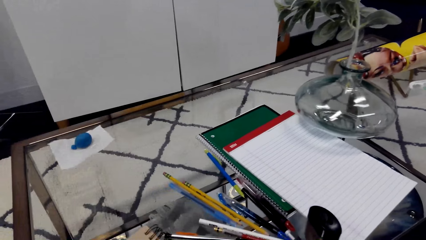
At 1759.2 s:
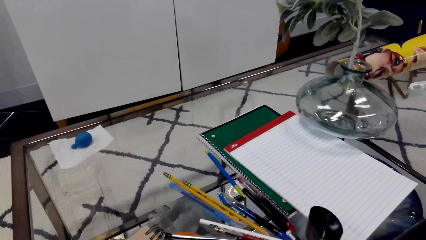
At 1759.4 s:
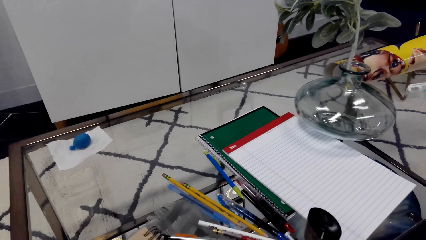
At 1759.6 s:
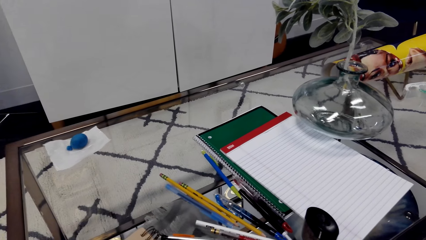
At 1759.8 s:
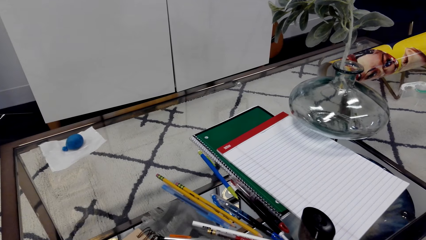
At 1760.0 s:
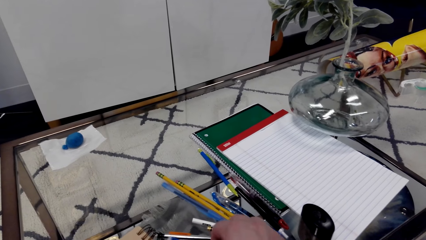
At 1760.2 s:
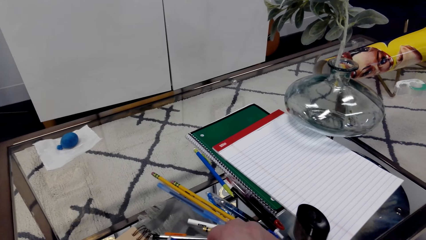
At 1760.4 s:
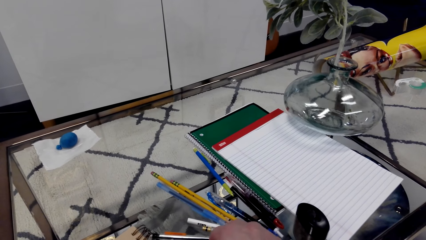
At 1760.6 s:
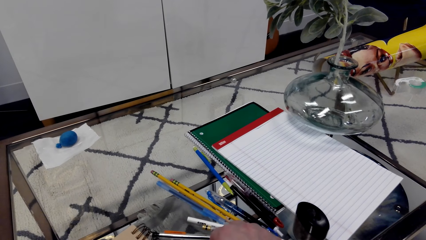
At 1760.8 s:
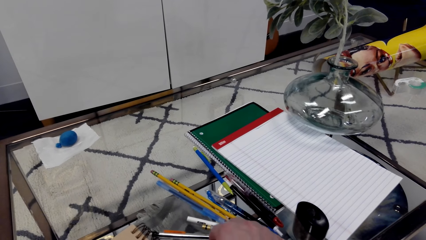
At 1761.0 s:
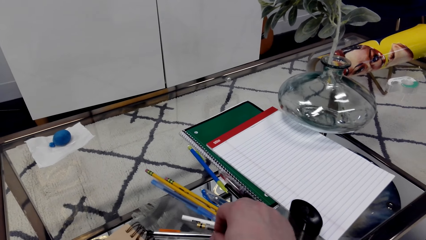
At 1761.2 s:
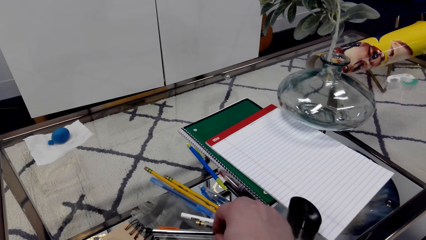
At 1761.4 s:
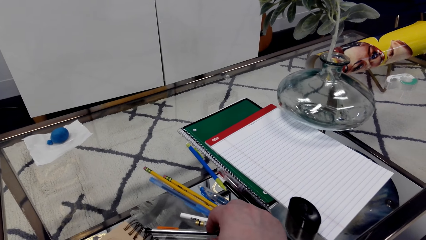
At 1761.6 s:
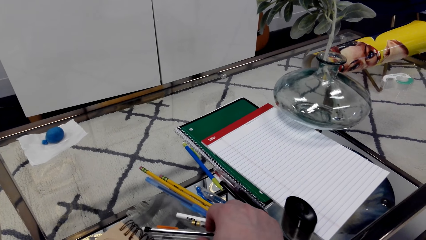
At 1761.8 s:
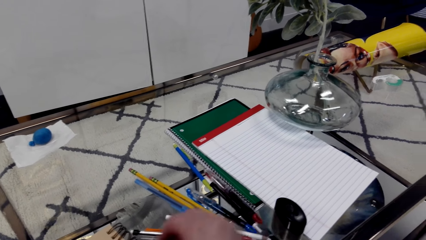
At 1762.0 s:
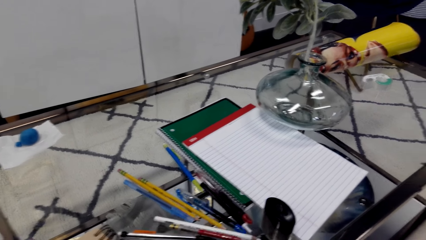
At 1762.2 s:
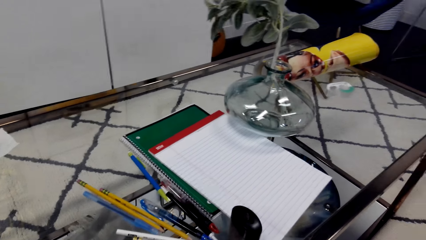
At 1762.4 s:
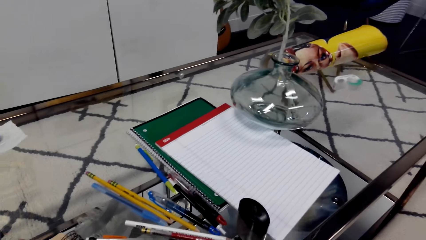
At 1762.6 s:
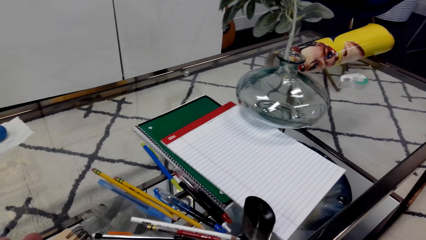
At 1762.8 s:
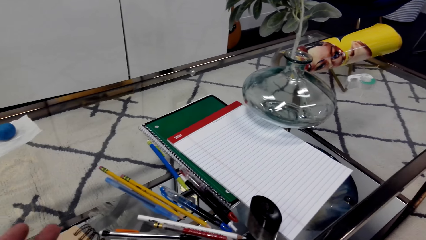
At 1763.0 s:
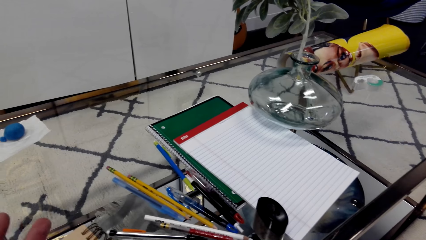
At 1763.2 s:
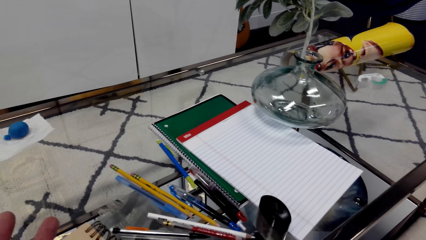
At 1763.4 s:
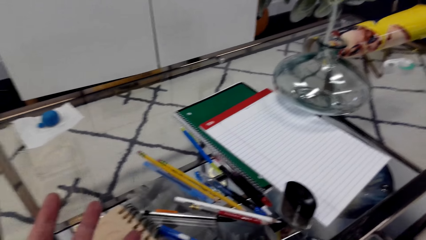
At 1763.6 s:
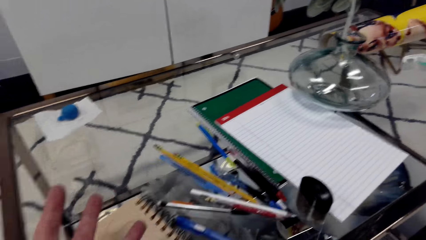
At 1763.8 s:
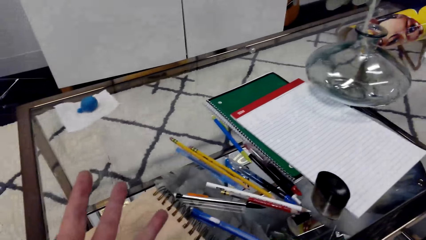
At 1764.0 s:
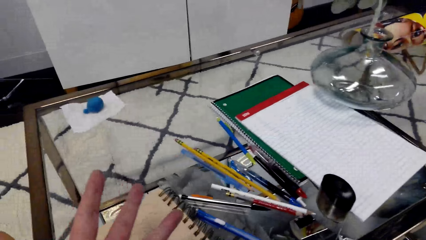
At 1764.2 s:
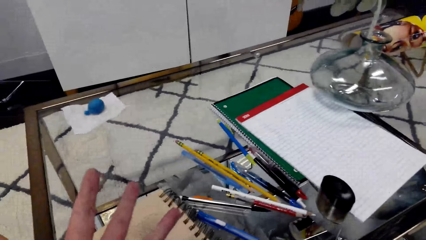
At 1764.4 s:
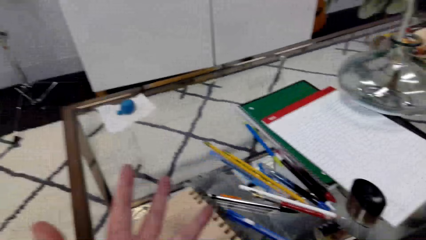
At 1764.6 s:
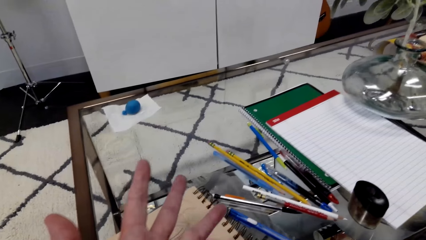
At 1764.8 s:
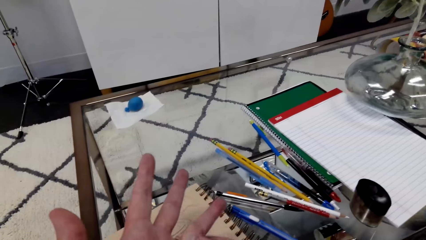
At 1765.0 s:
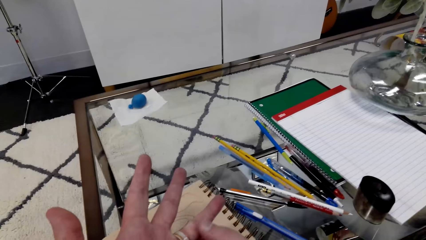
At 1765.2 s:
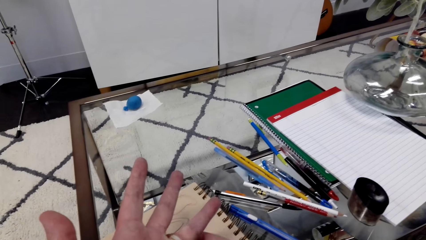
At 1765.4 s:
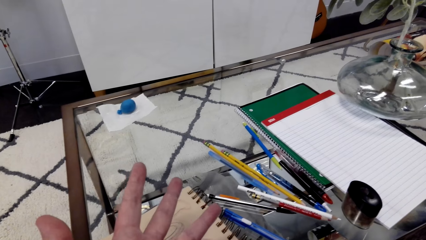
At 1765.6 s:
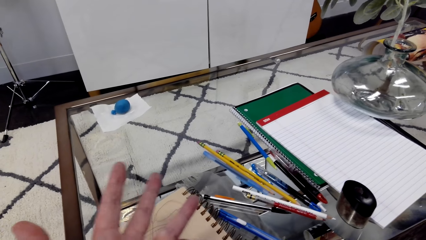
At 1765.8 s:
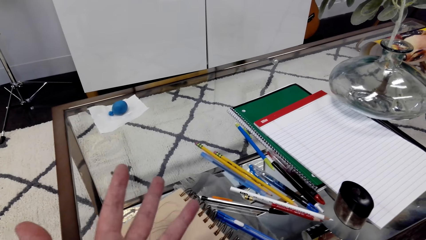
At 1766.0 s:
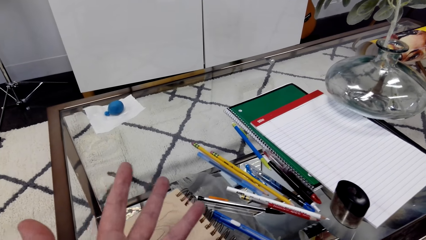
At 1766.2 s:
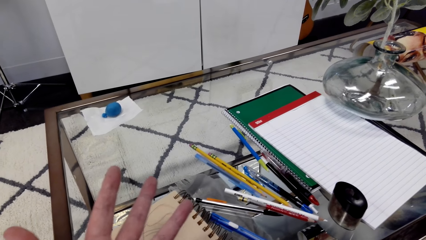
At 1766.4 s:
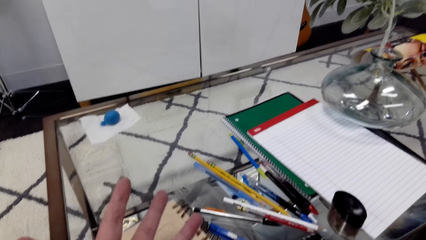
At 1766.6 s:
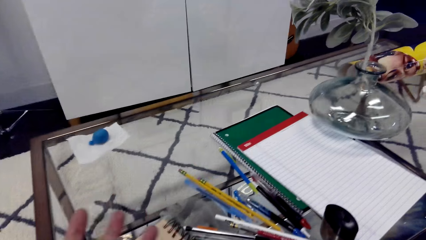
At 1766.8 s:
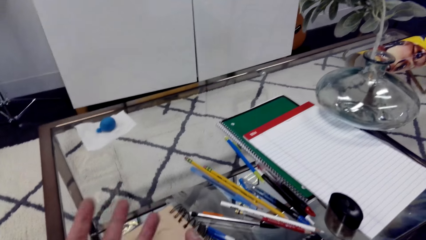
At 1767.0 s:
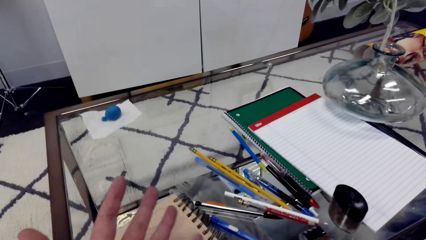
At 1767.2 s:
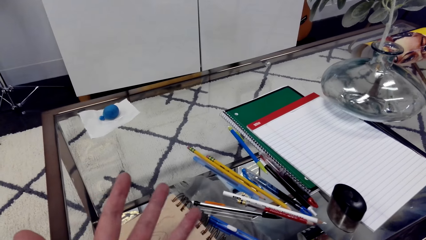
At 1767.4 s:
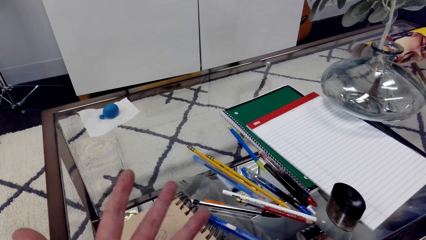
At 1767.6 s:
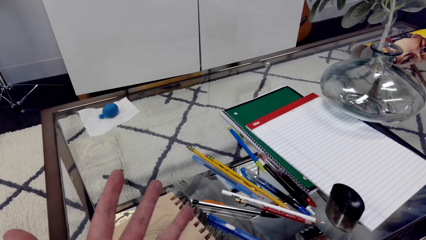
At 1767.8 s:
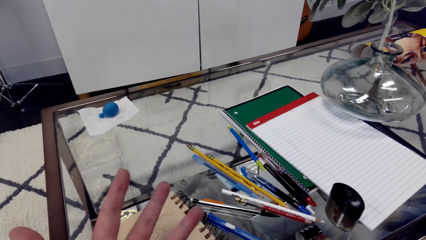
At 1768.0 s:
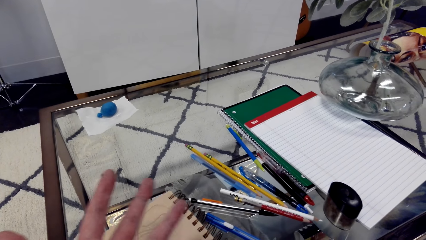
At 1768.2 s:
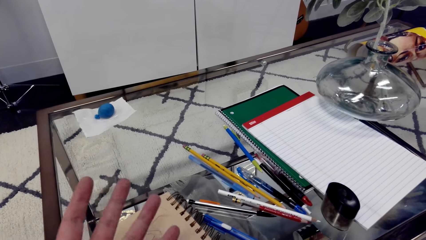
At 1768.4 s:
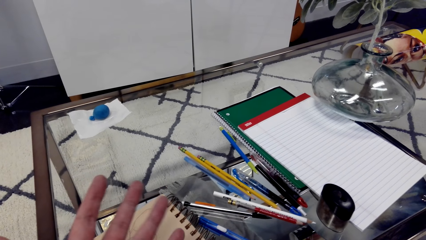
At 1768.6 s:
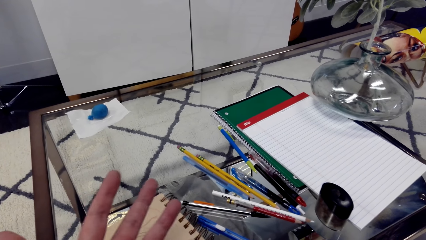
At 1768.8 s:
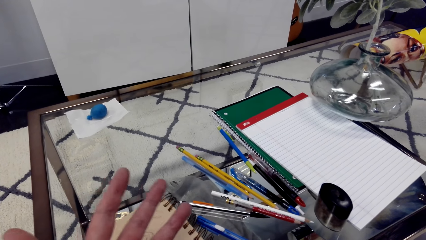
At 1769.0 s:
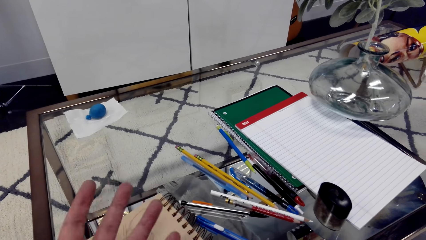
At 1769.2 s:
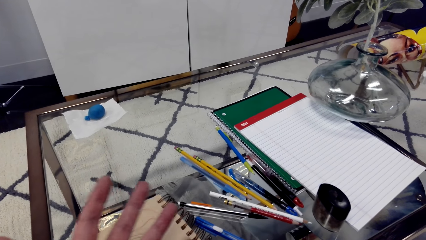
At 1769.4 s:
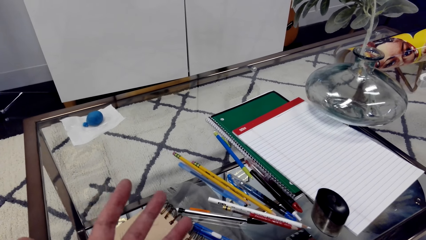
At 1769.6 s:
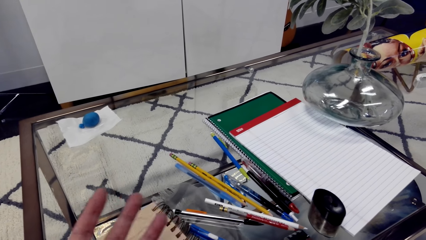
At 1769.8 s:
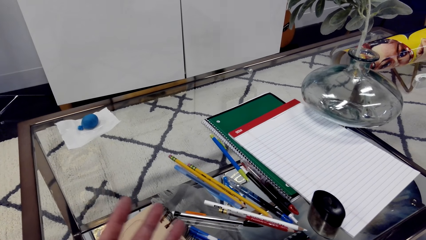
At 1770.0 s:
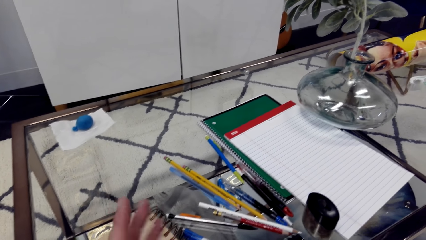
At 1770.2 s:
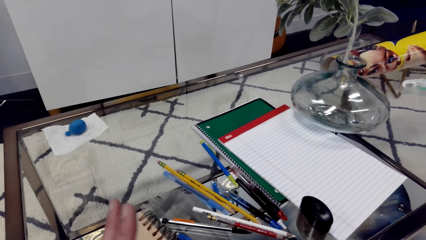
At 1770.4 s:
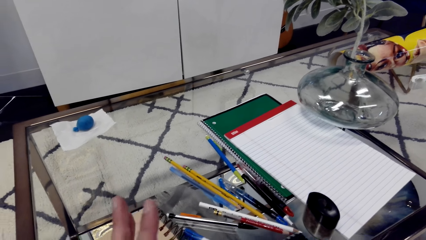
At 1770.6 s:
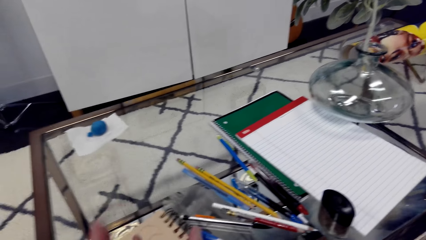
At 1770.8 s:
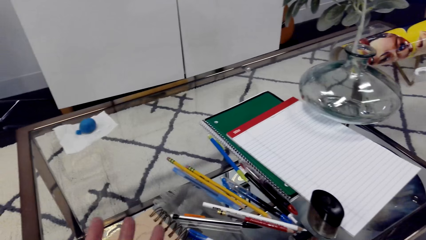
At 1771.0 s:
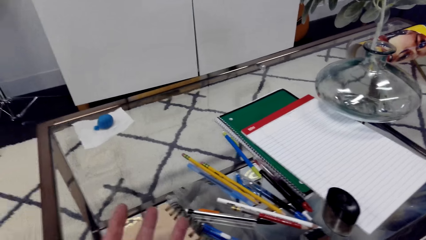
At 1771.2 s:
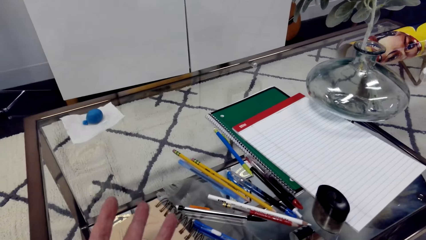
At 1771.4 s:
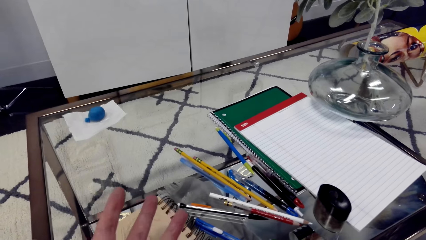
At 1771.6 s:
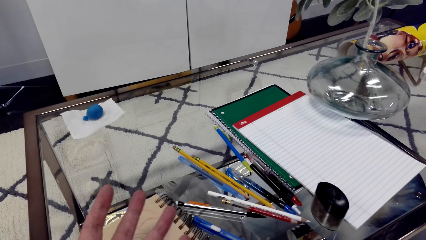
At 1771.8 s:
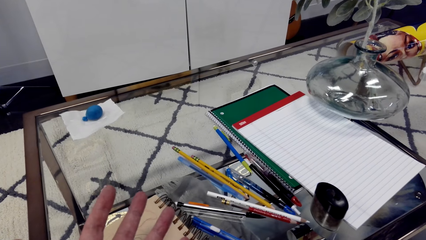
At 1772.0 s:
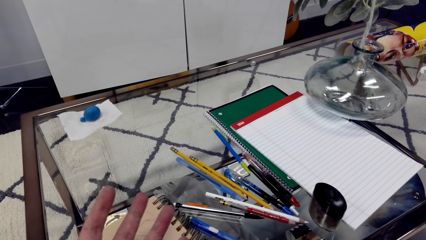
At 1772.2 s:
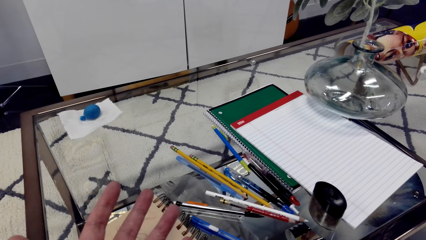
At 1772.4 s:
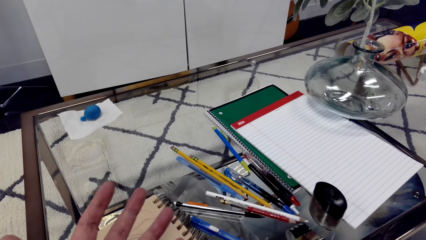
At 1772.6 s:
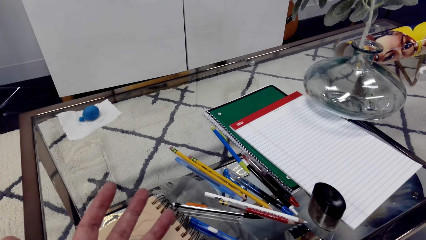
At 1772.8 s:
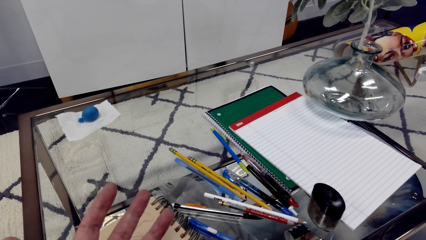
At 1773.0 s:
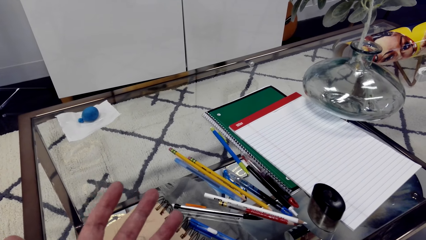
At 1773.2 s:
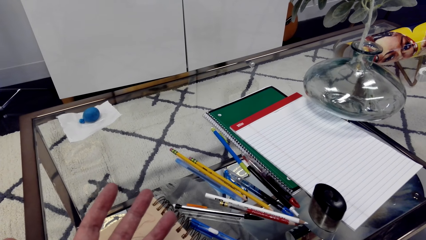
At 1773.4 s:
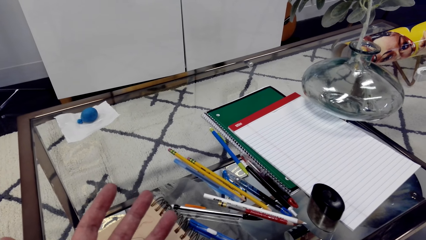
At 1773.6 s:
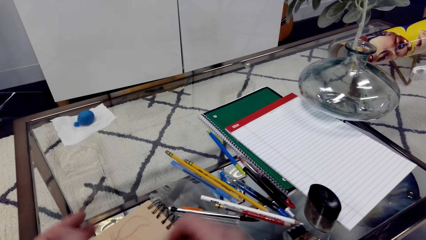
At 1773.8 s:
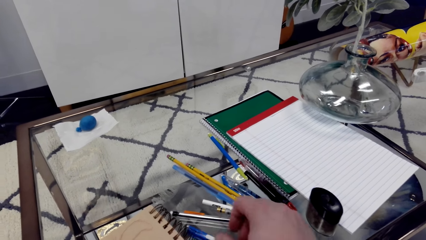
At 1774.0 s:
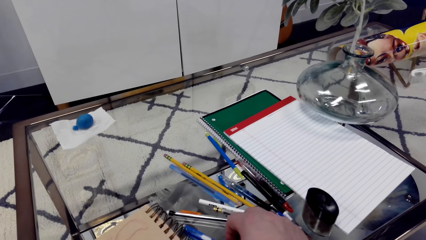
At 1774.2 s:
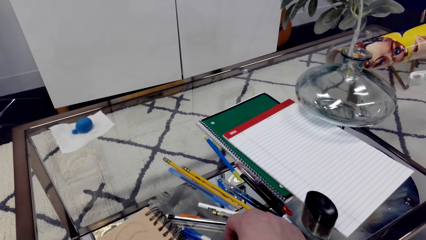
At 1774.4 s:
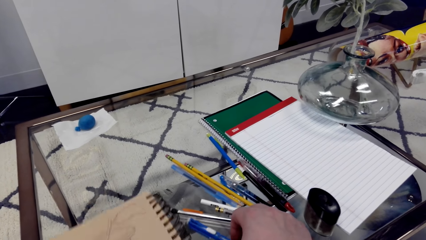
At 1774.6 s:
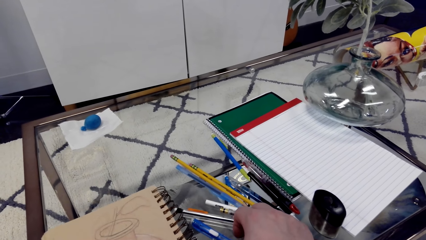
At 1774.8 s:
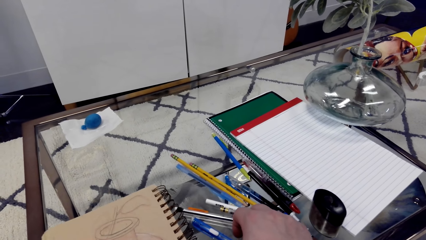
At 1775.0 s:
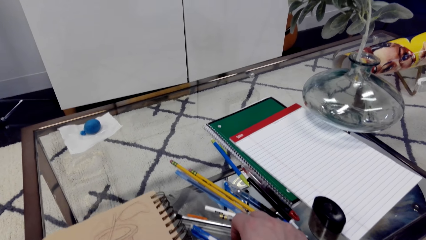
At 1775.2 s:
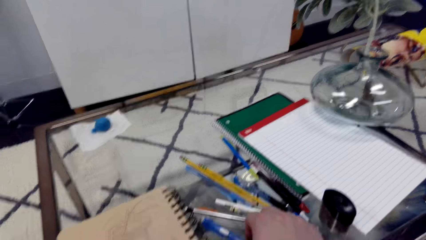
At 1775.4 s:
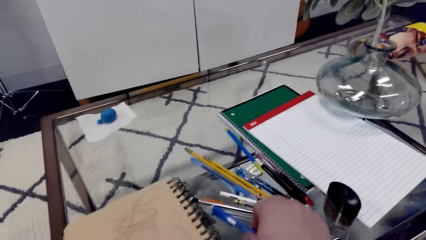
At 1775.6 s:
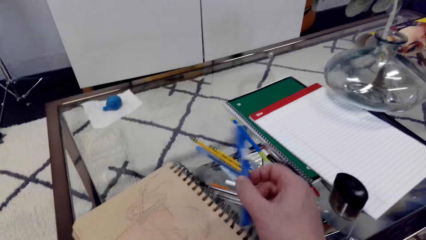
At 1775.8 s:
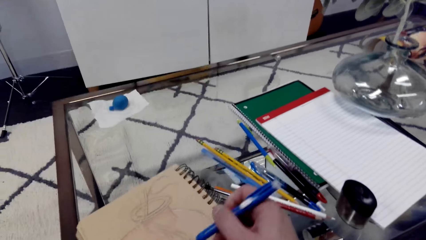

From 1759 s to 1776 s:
The camera wearer puts down the pencil. He touches the pencil. He stares at the fingers. He stretches his hand. He takes the pencil.
